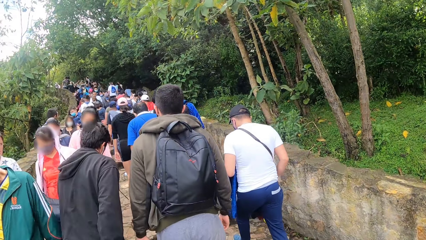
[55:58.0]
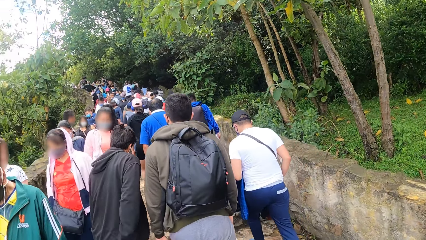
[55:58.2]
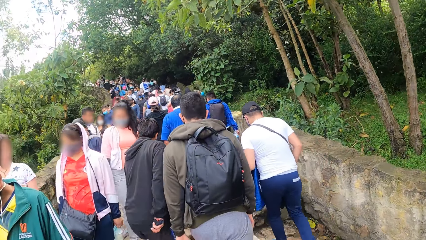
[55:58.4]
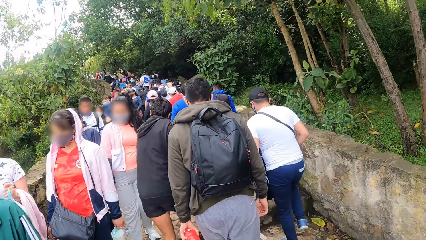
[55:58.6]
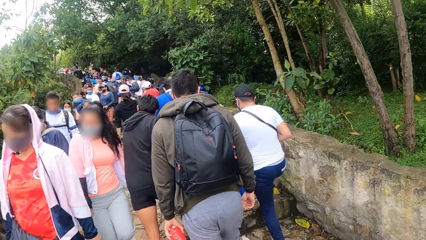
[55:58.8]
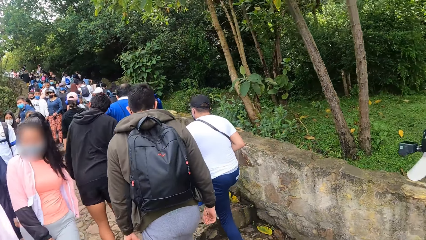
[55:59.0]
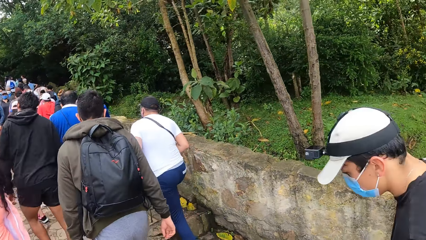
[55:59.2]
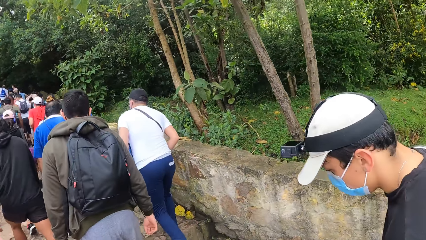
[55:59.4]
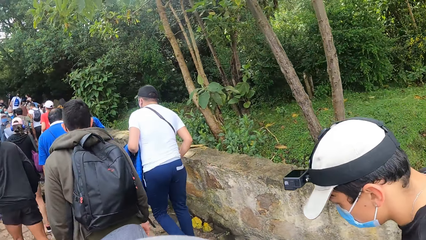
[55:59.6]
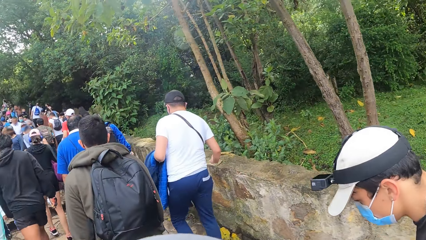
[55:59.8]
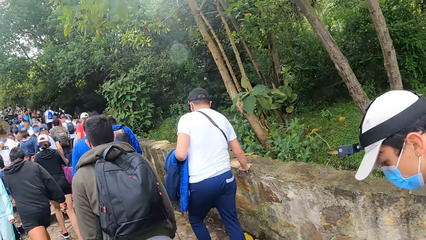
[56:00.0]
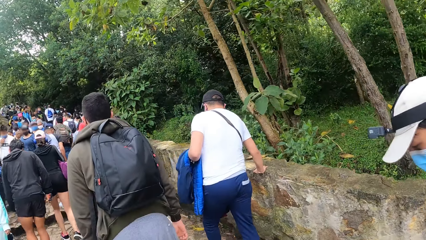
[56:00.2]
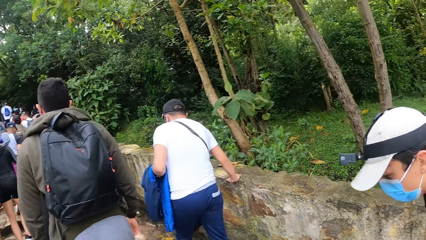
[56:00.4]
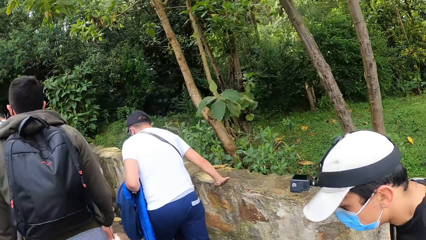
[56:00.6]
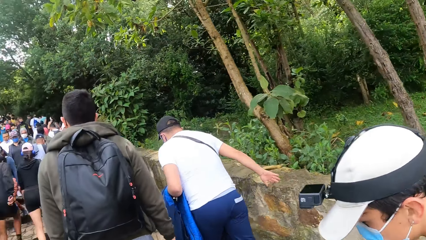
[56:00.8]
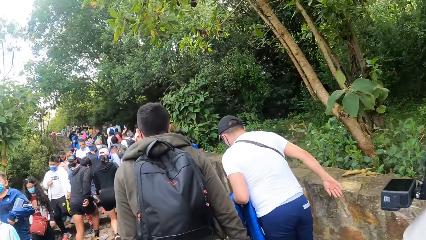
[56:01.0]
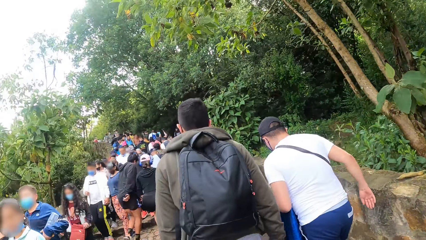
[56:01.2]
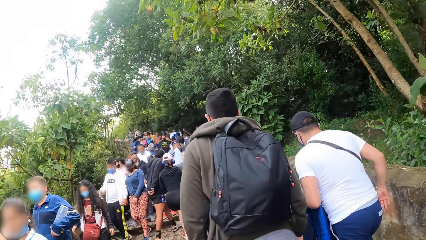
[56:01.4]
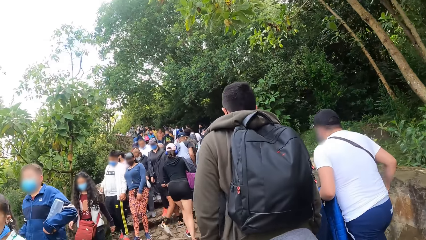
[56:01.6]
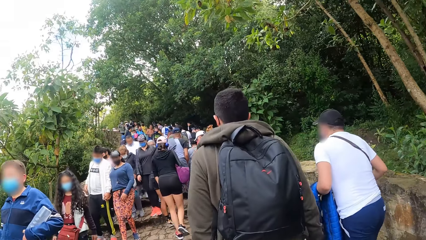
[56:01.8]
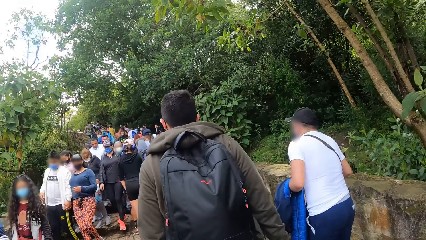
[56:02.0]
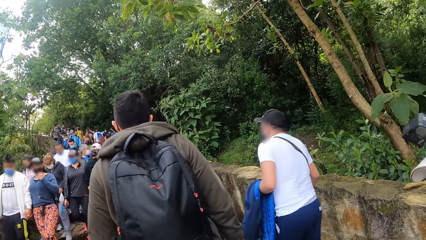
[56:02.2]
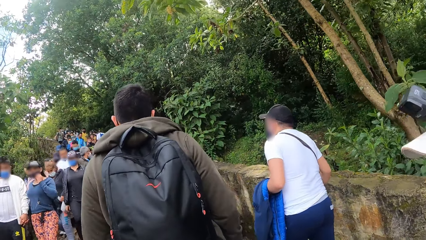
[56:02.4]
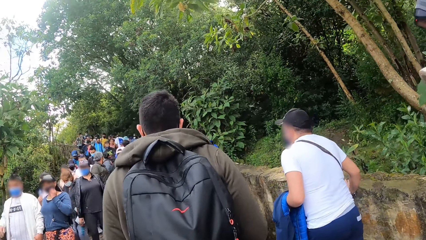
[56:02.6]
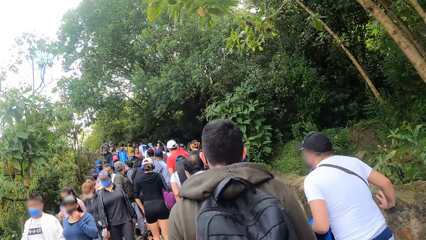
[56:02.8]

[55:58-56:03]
The camera wearer climbs the stairs.

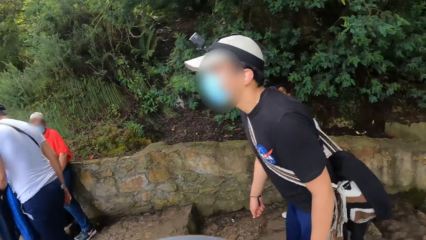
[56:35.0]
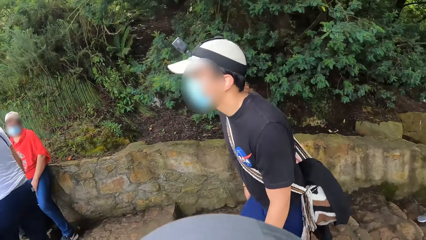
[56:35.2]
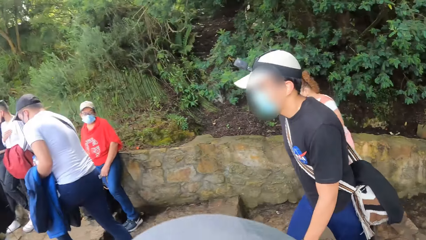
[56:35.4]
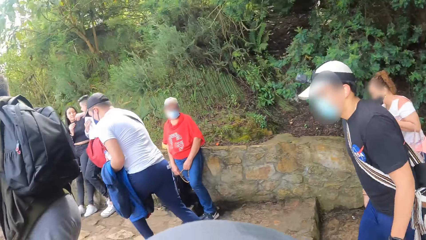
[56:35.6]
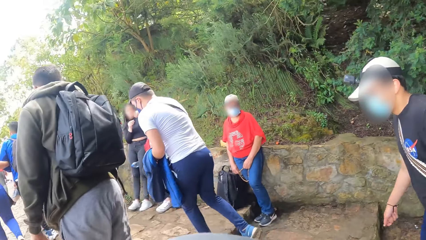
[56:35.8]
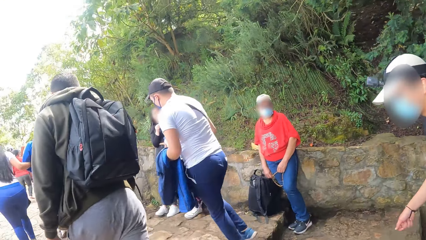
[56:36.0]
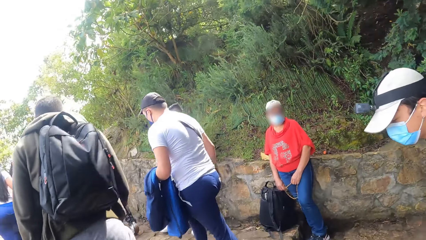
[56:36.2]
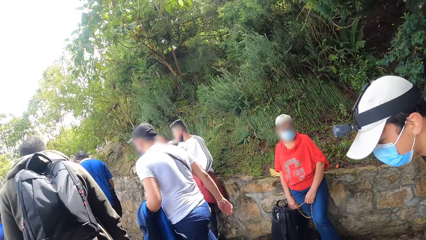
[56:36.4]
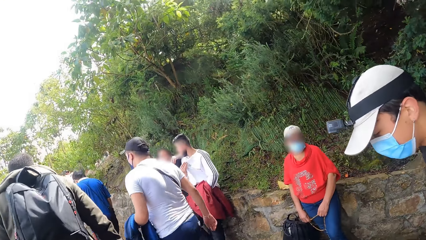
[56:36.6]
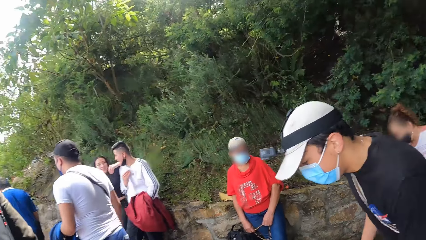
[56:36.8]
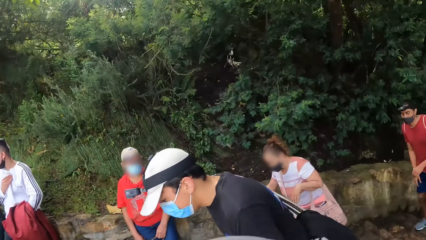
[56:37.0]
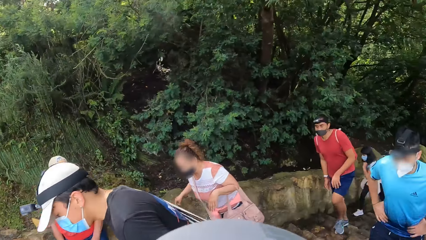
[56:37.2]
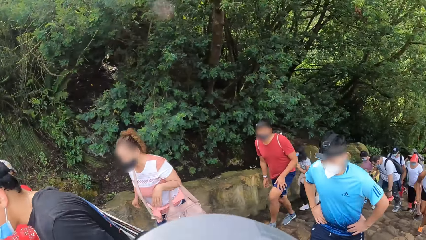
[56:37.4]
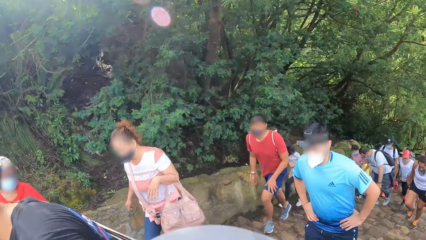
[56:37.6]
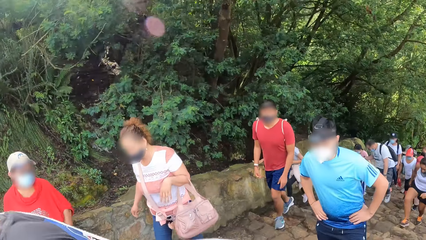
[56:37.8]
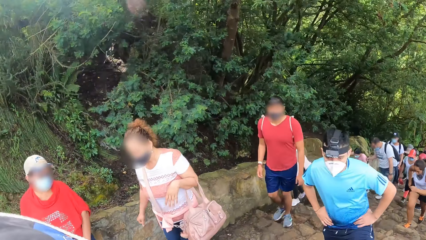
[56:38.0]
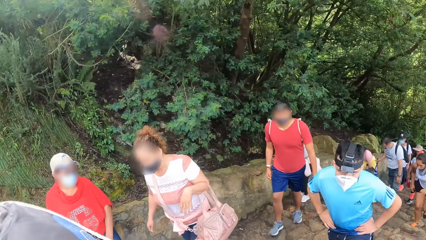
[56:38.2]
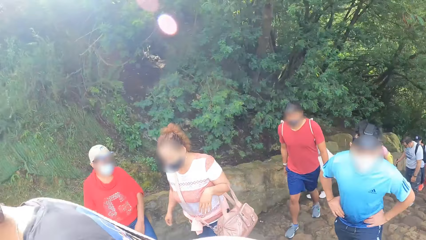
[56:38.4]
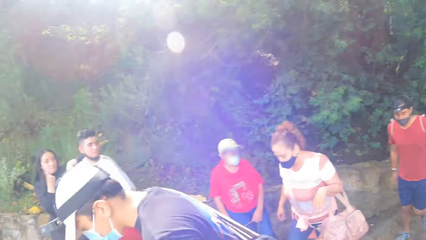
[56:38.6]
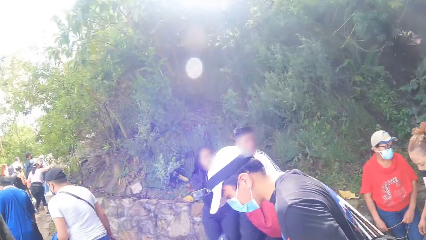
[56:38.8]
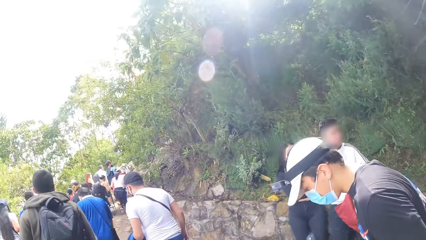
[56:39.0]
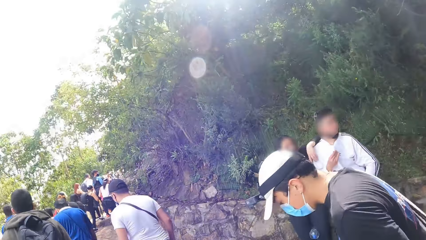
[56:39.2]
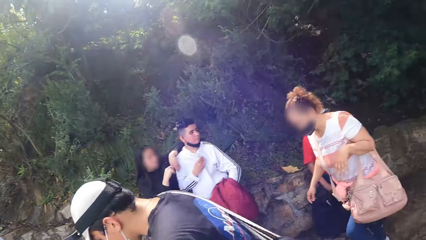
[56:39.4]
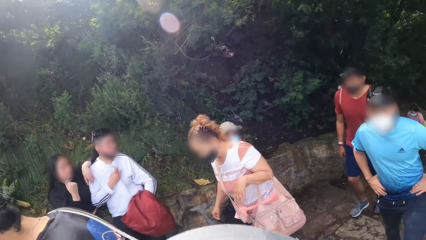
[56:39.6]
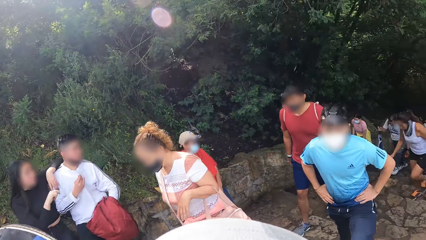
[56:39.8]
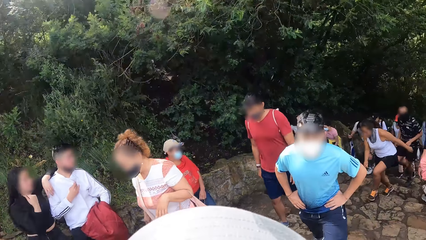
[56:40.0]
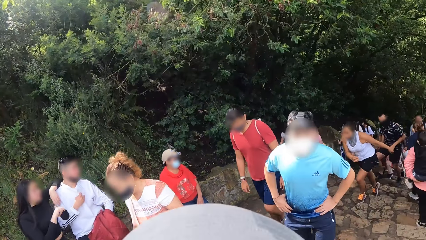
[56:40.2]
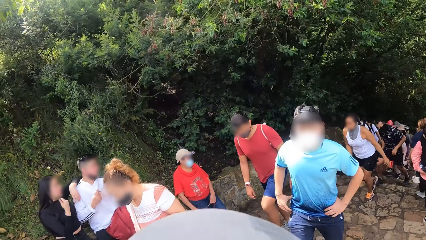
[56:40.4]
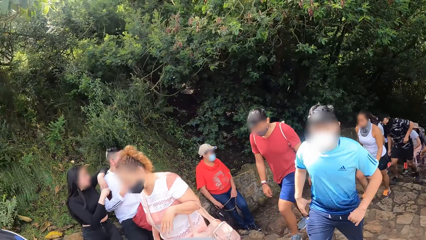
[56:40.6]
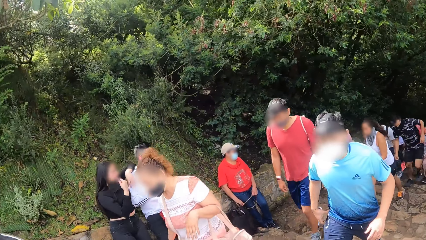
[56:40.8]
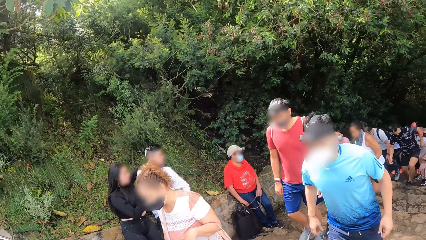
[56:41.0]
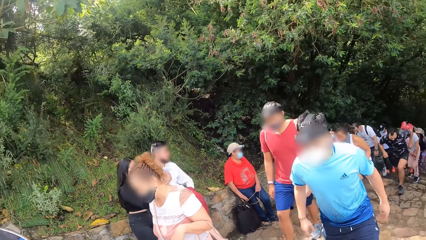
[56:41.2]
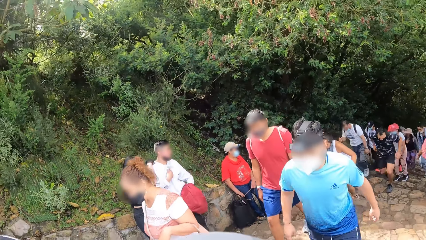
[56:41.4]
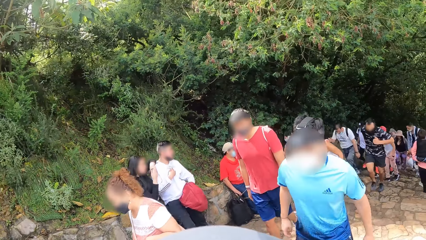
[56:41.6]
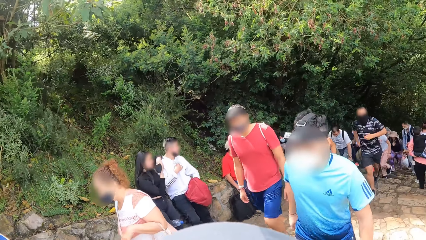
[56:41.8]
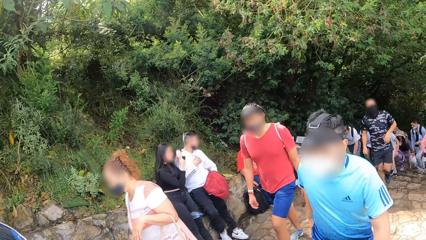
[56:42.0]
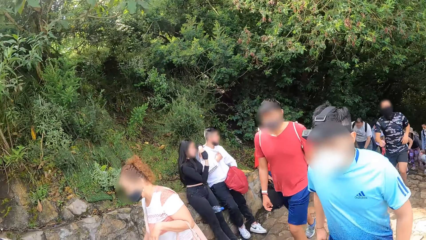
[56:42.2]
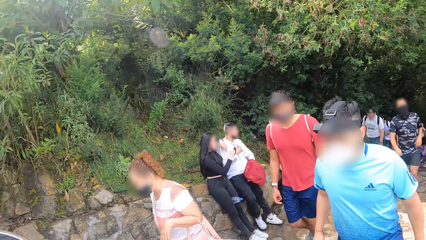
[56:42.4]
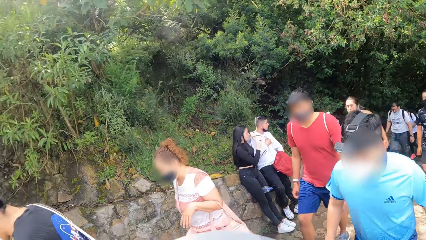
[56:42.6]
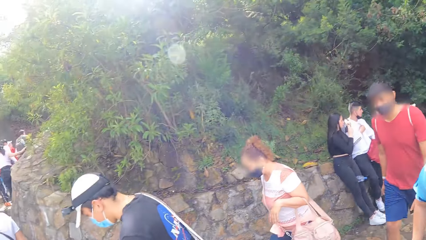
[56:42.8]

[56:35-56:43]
The camera wearer turns his head backwards.

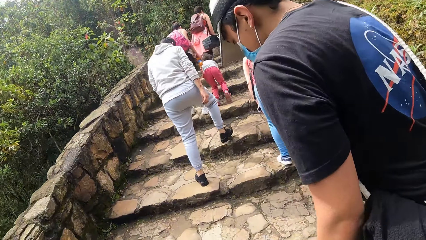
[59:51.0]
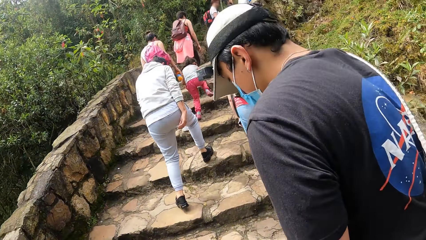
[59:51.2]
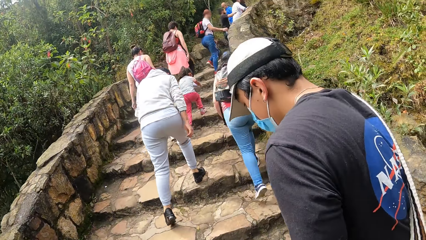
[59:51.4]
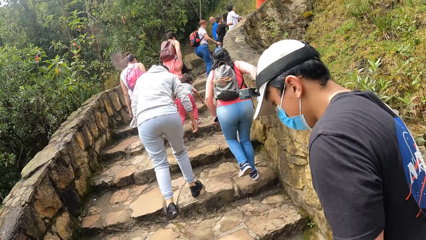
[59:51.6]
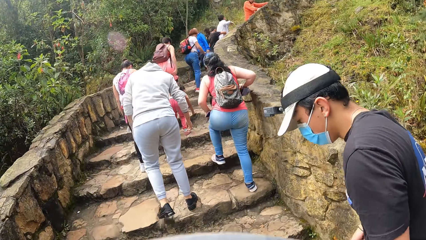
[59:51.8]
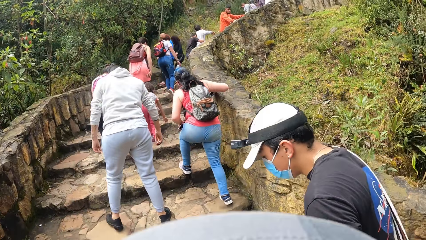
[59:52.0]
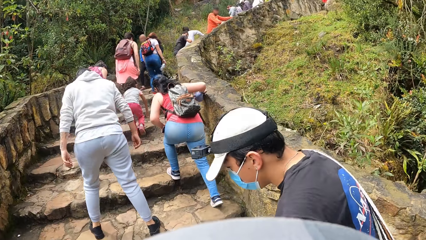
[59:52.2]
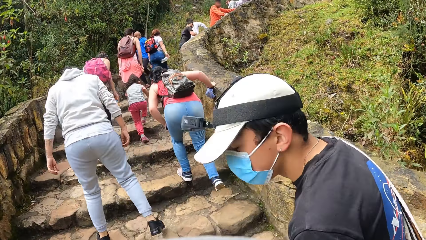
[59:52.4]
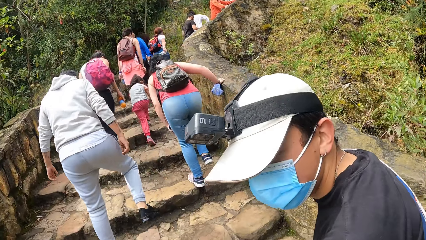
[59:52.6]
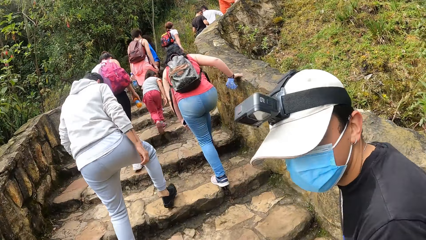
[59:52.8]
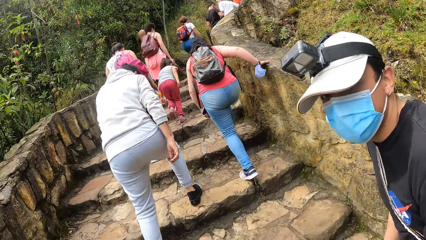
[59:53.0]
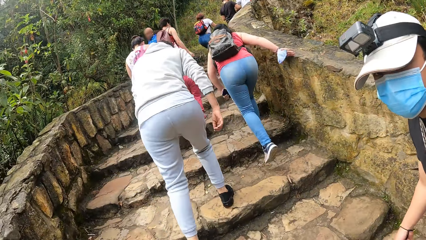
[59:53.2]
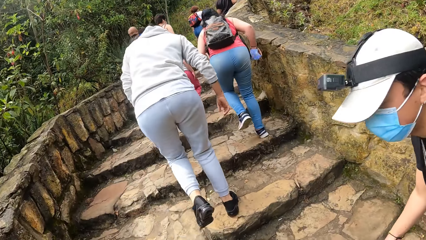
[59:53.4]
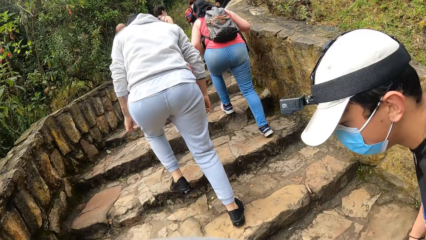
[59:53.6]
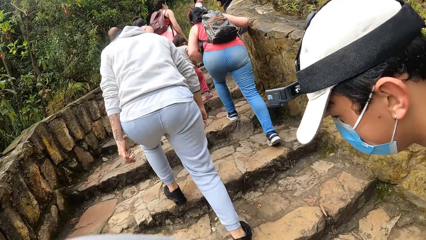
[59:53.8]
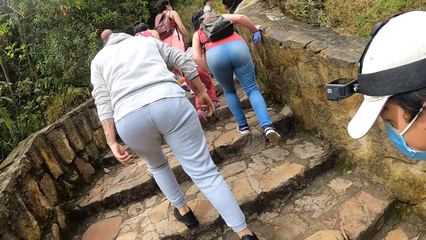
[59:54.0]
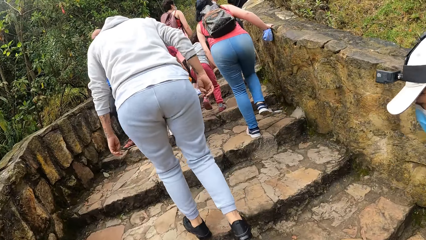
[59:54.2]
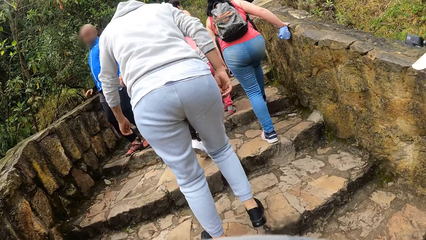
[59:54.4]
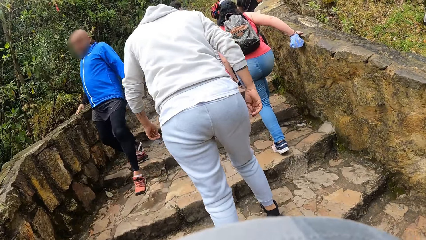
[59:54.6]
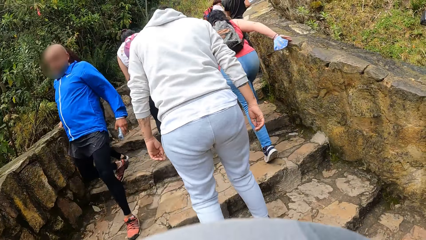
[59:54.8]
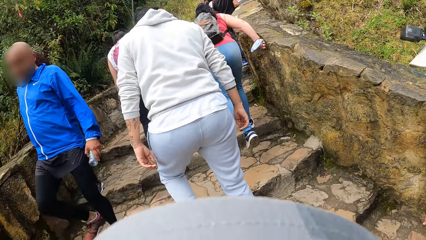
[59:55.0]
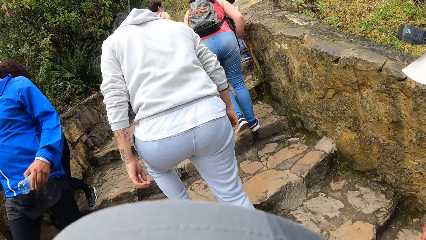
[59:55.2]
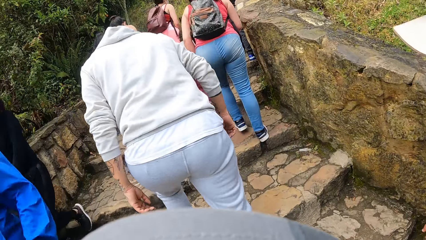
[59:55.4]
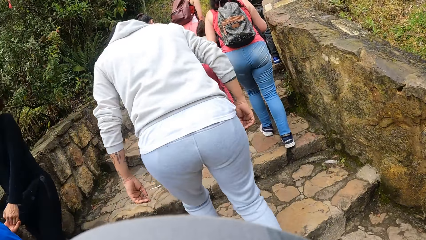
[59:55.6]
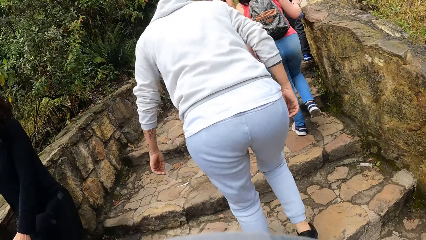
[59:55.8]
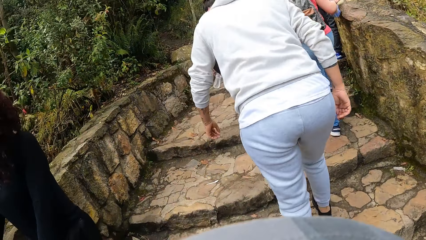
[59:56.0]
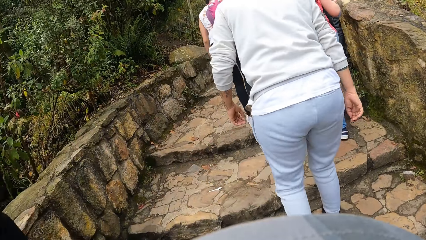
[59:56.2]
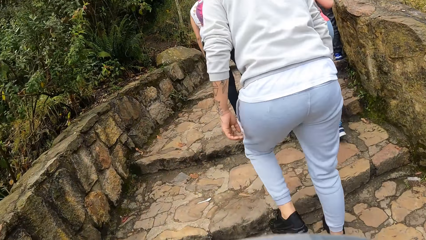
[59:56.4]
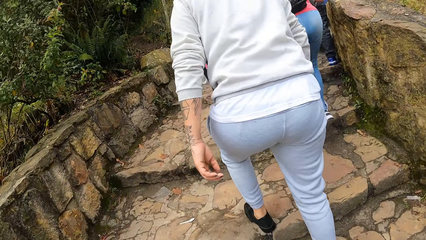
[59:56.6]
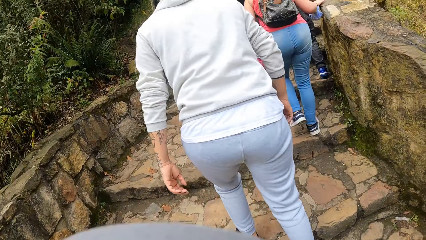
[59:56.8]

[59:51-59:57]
A man interacts with the camera wearer. The camera wearer walks up the stairs.
